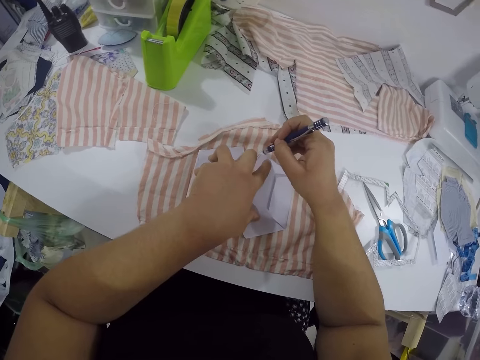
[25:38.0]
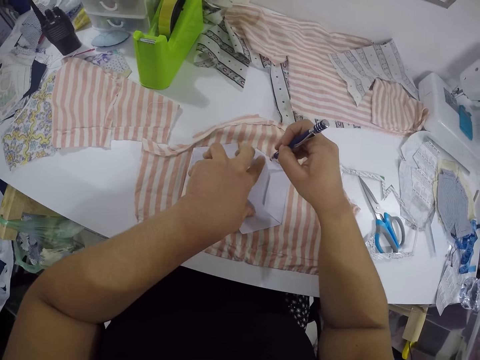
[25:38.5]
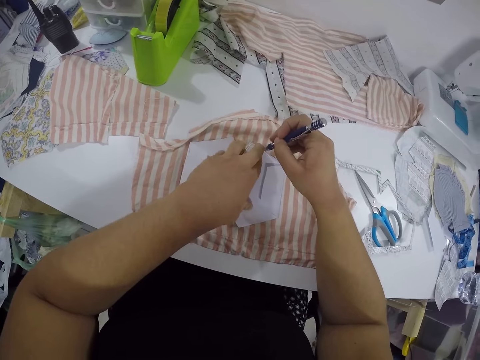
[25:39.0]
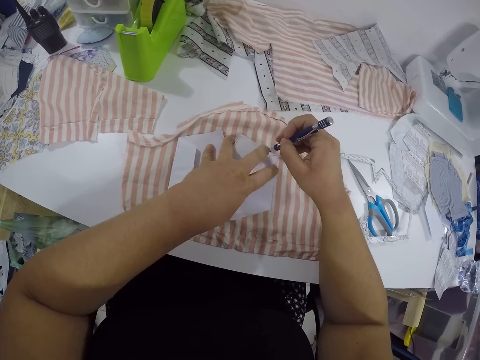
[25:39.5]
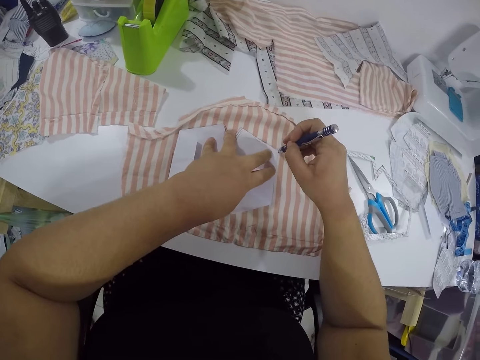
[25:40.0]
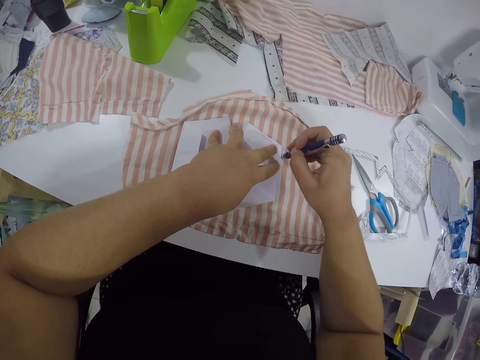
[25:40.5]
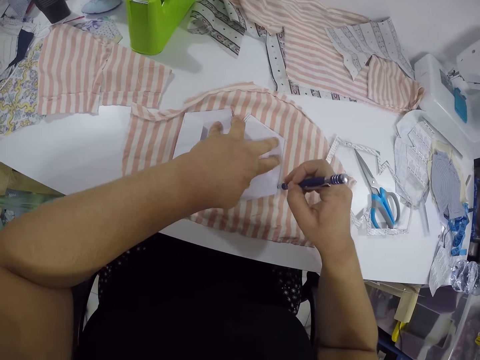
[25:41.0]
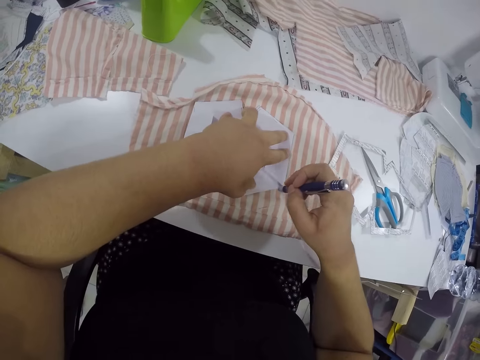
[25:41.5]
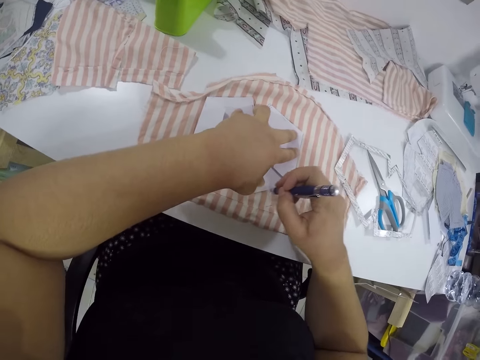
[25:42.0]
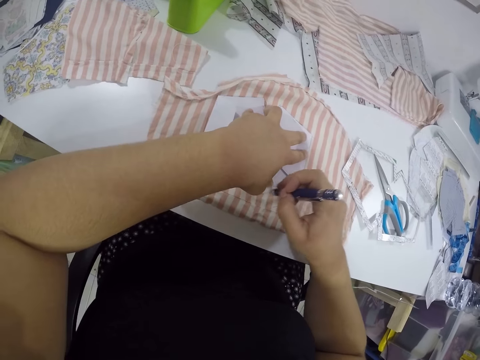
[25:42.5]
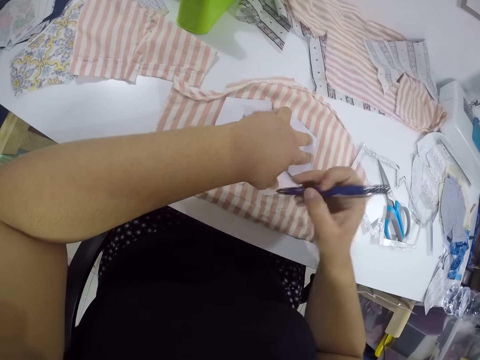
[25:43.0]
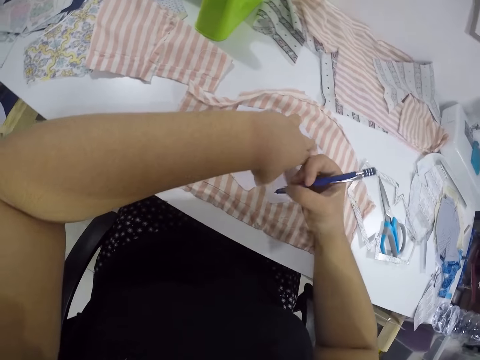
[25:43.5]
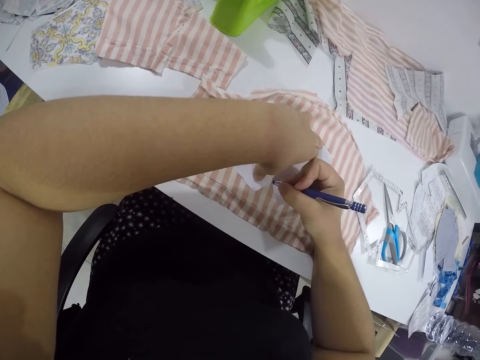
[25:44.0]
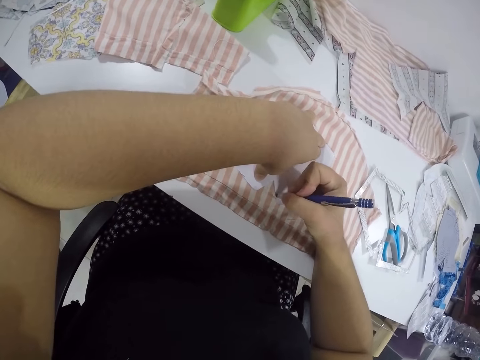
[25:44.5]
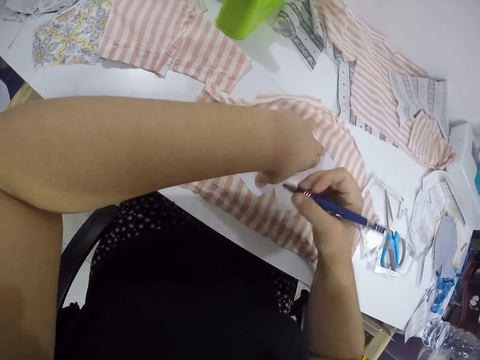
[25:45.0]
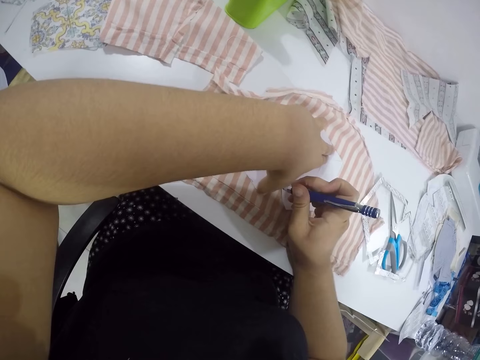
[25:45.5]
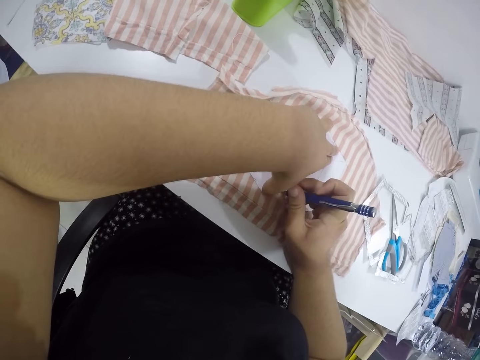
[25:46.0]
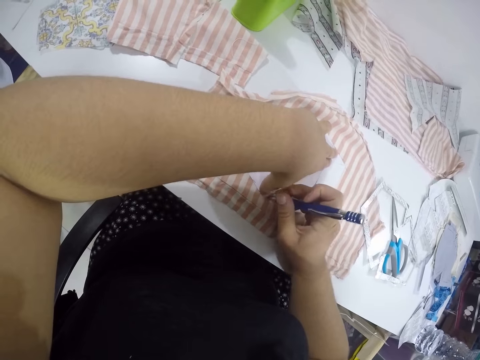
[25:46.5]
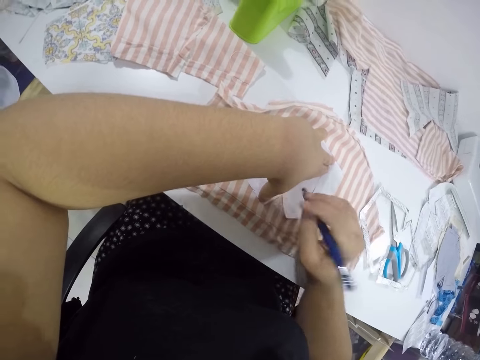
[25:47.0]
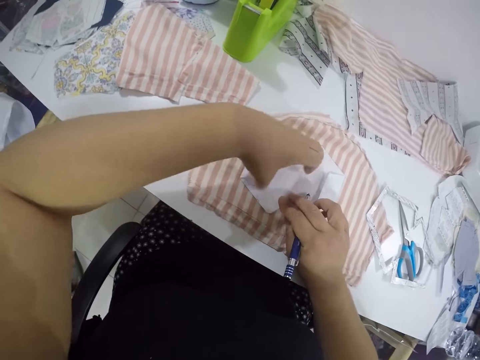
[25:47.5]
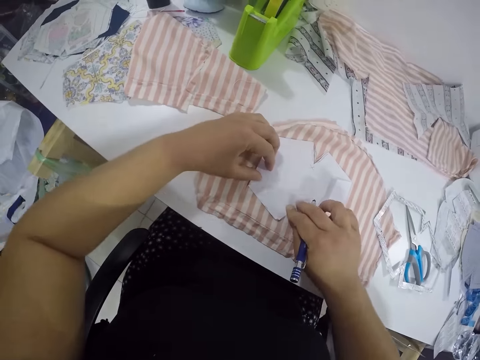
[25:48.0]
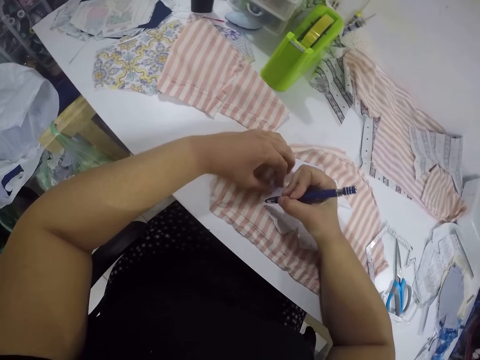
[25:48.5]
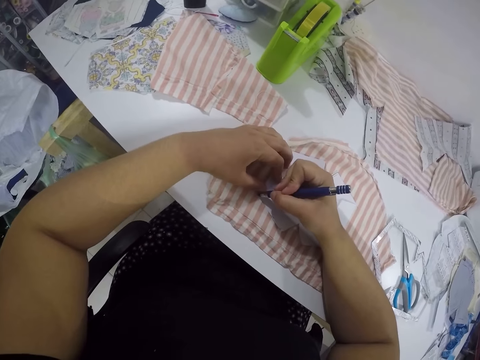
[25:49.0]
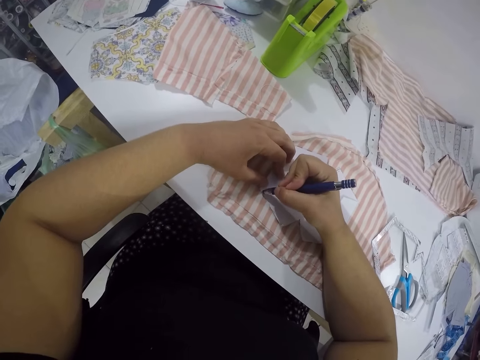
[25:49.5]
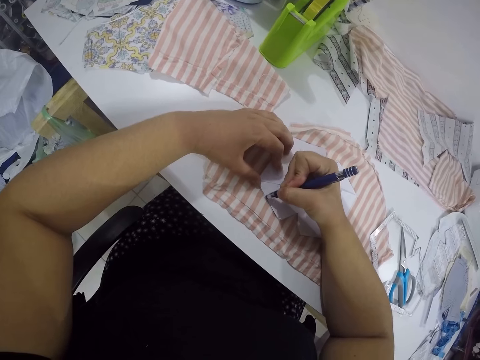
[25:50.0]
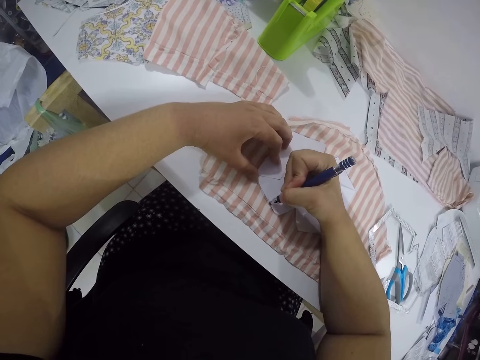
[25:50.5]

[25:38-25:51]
The camera wearer places both hands on the paper. She traces on the piece of cloth with the pen on her right hand.

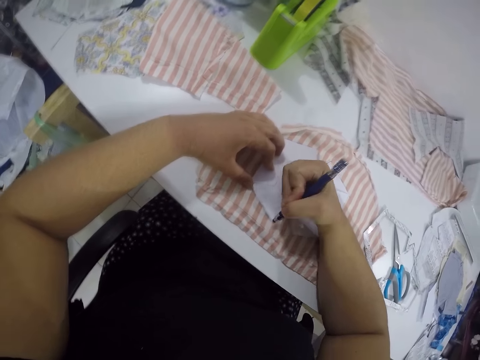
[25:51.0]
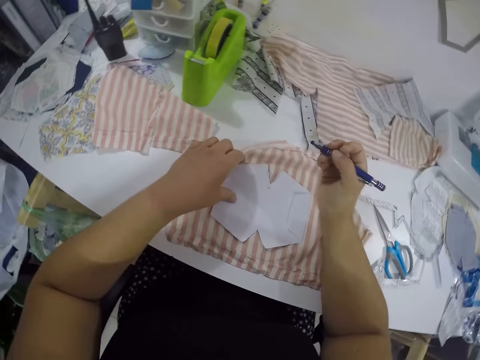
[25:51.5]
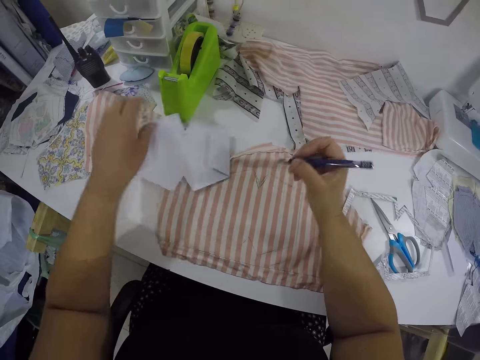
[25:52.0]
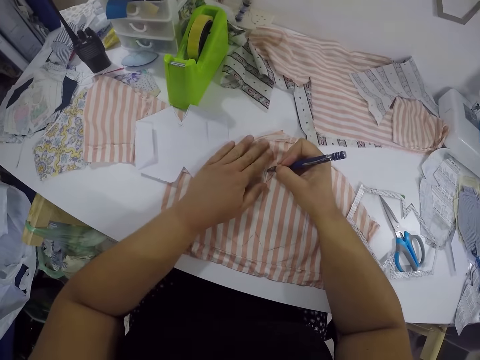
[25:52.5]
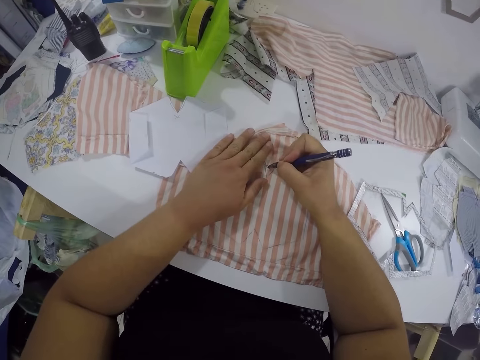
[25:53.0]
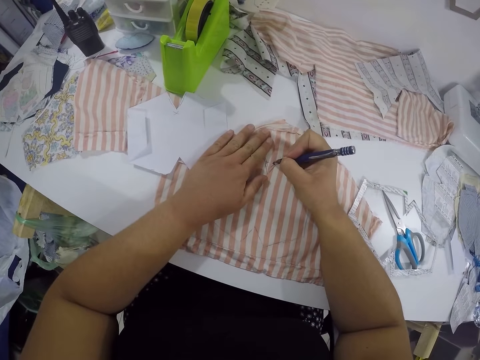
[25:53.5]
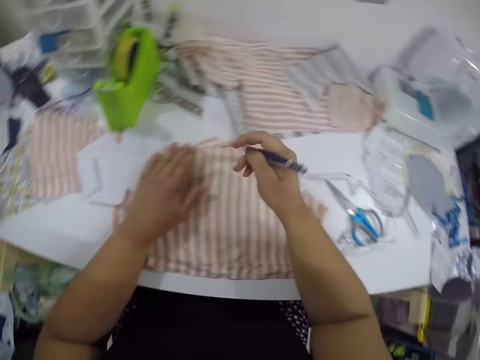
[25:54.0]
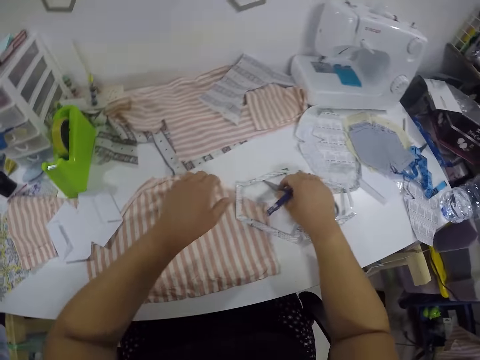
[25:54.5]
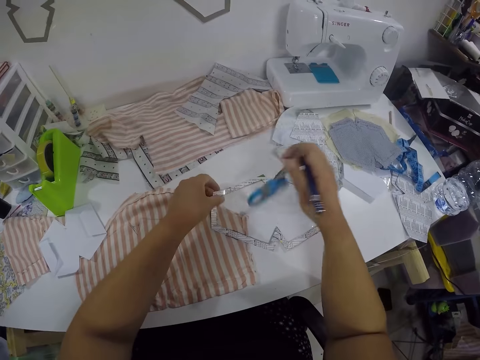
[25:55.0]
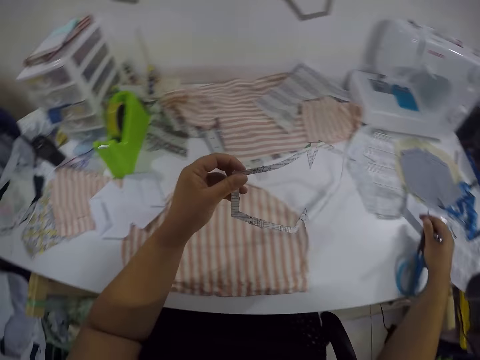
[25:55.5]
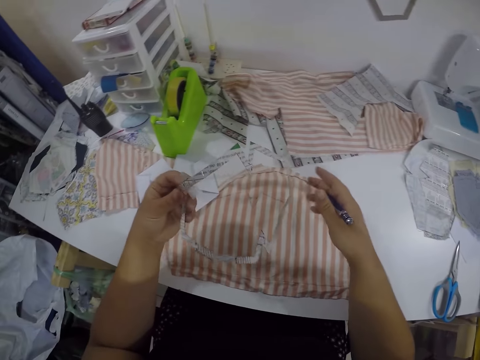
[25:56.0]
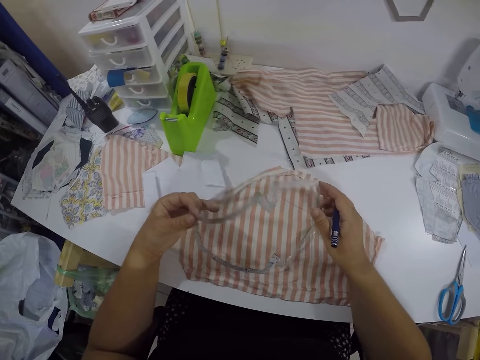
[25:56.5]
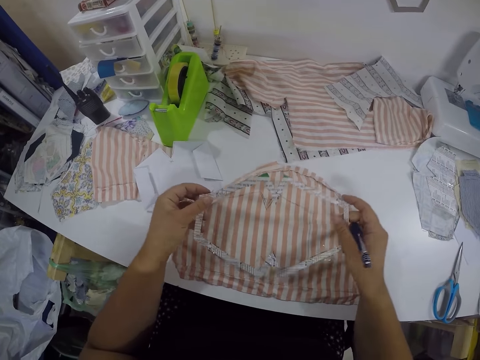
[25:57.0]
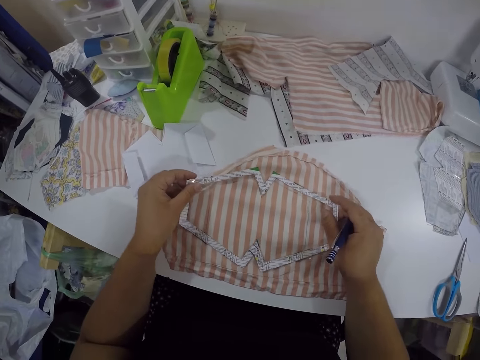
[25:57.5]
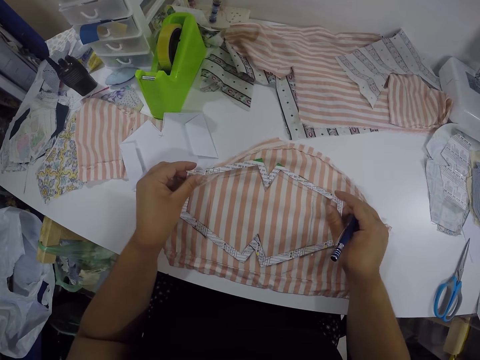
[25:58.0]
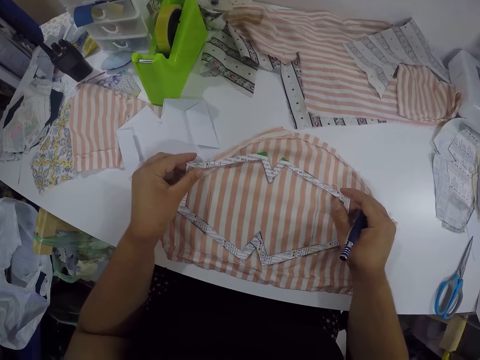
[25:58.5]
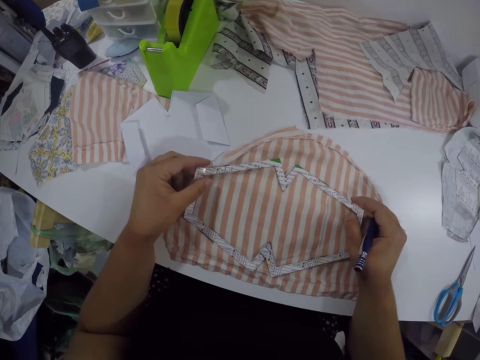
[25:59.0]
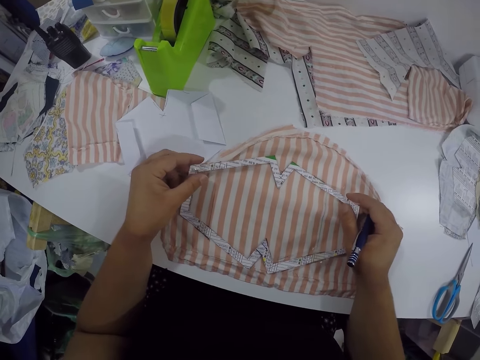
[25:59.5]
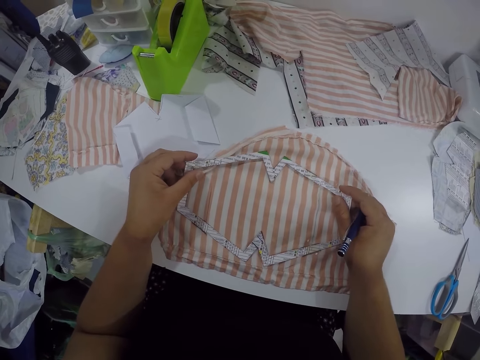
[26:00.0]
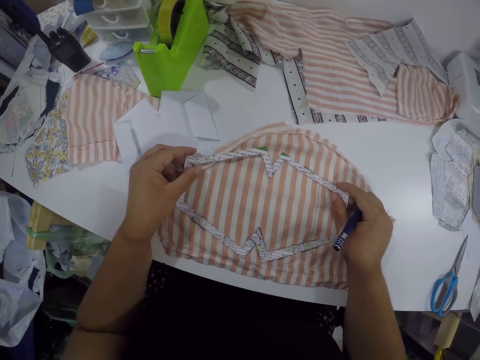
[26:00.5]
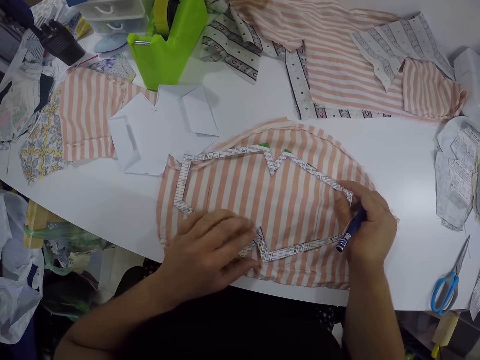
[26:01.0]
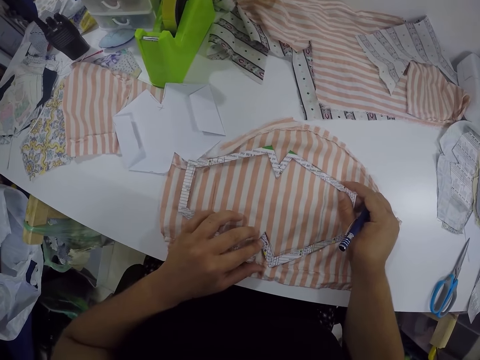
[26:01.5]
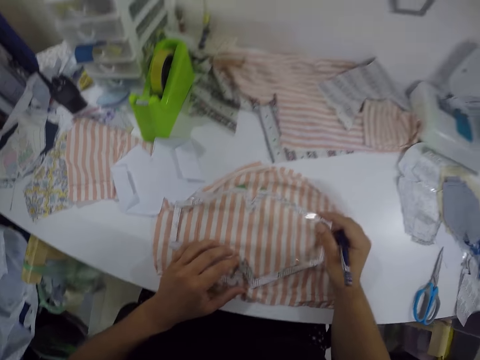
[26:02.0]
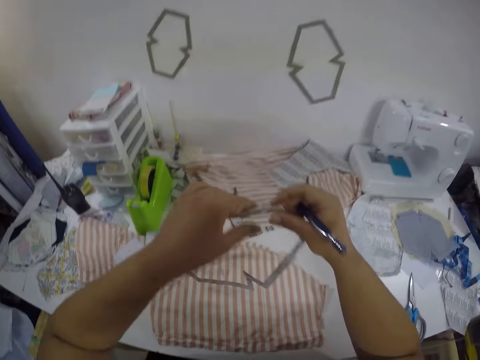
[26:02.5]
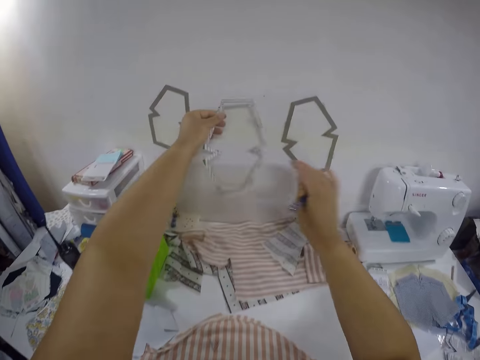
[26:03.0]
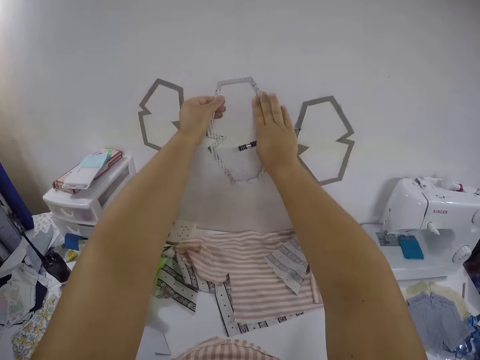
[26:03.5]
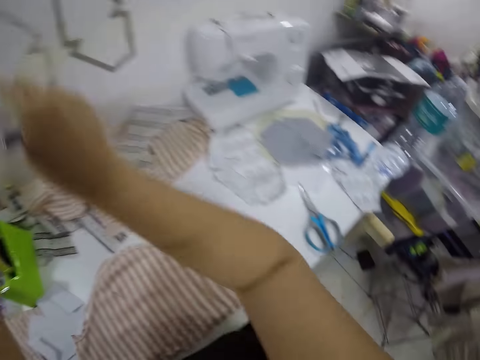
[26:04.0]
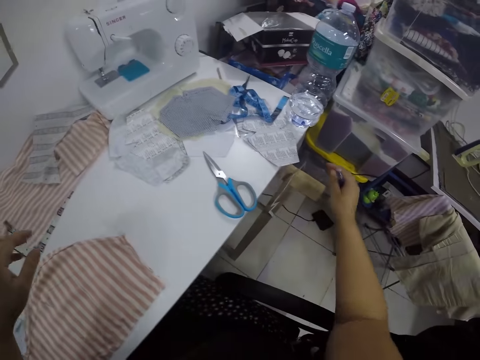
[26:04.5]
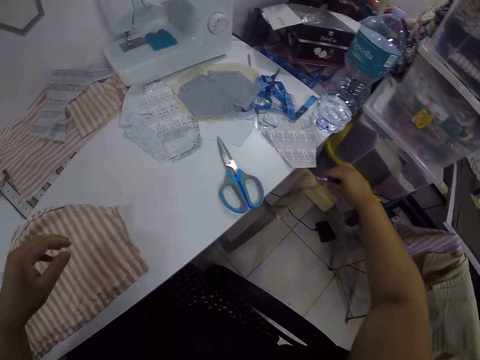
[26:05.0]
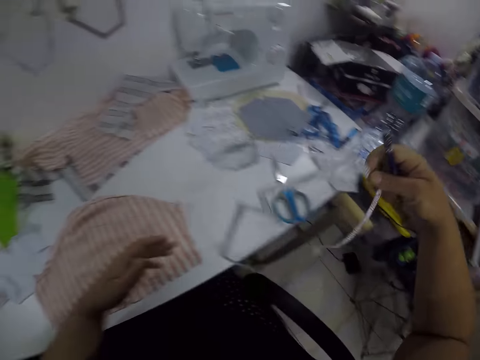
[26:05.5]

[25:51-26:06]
The camera wearer picks the paper from the piece of cloth with her left hand. She drops the piece of paper on the table with her left hand, places her left hand on the piece of cloth and traces on the piece of cloth with the pen on her right hand. She picks the scissors from the table with her right hand. She picks the cardboard frame or shaped paper from the table with her left hand. She drops the scissors on the table with her right hand. She places the cardboard frame on the piece of cloth with both hands. She places the shaped paper on the piece of cloth. She hangs the cardboard frame on the wall with both hands. She picks a cardboard frame from the table leg with her right hand.
